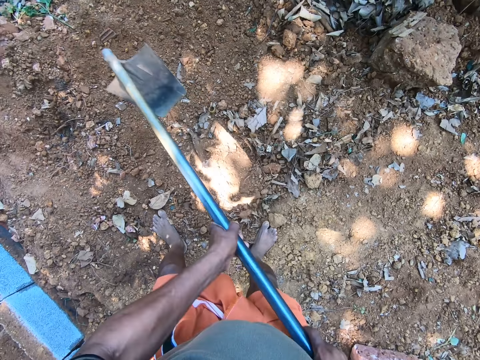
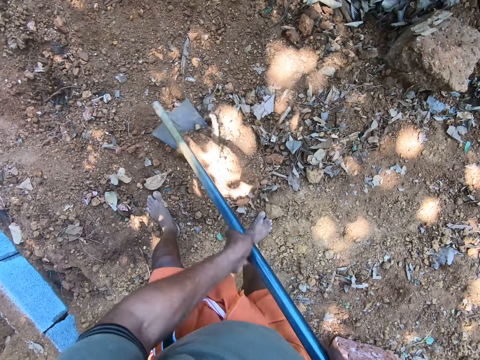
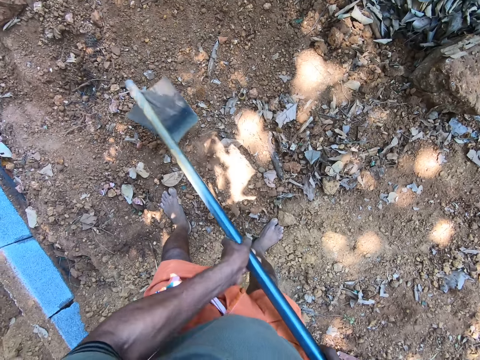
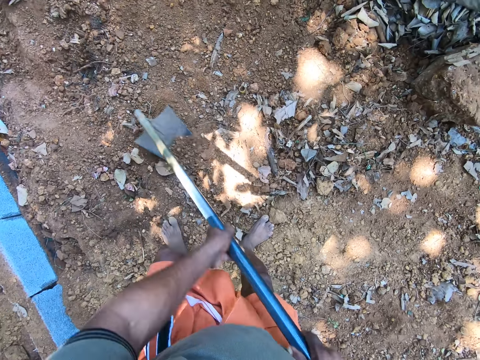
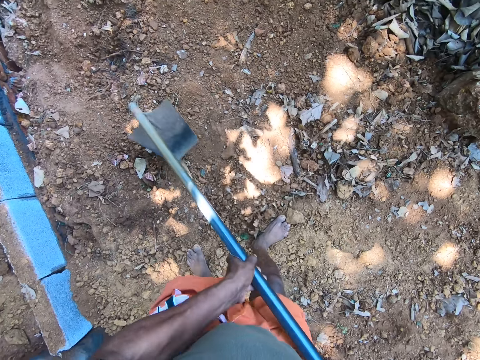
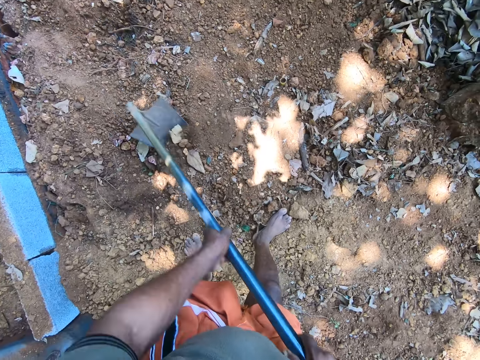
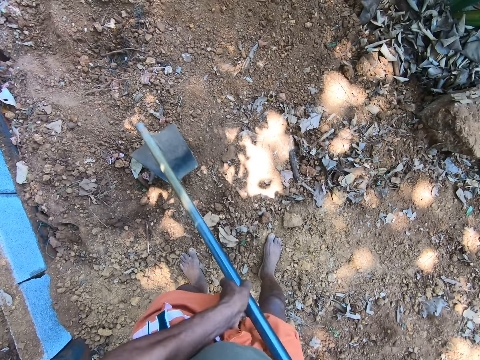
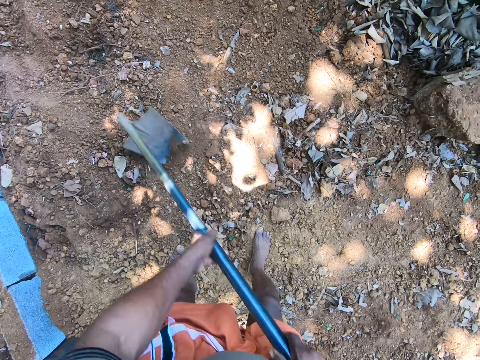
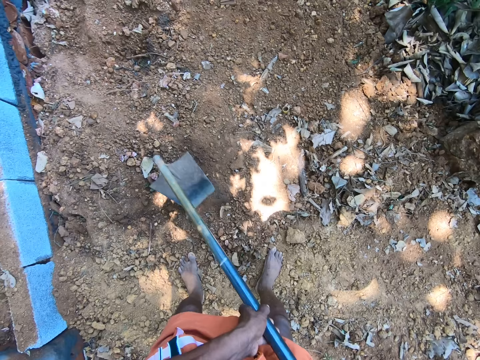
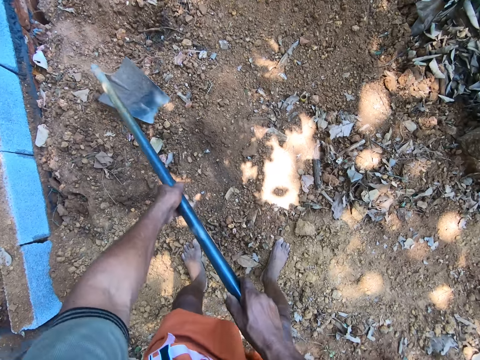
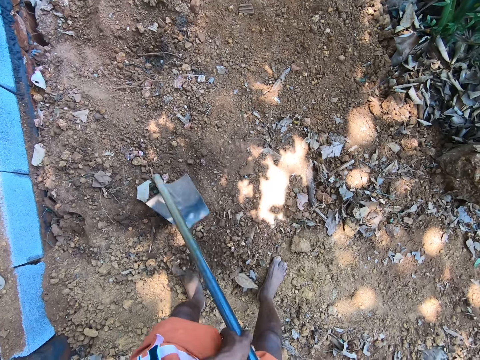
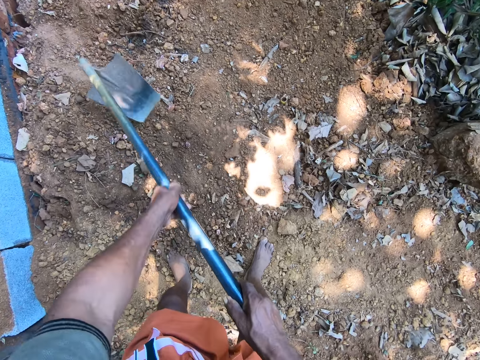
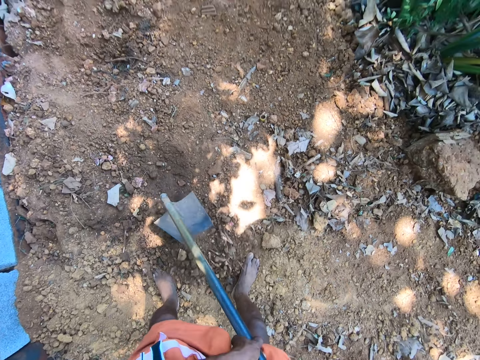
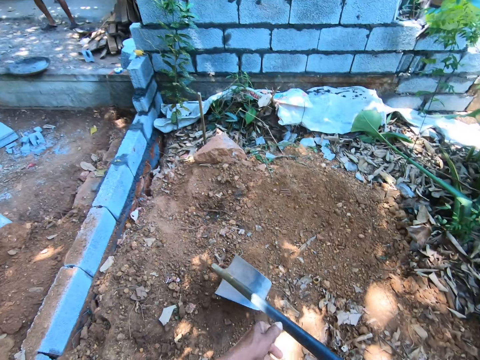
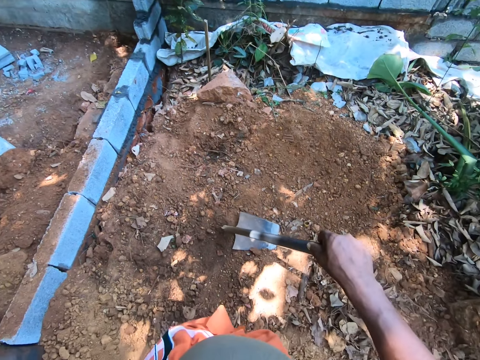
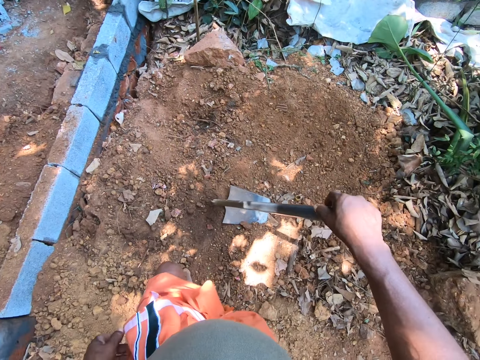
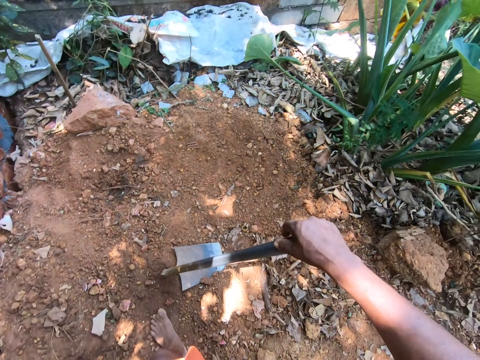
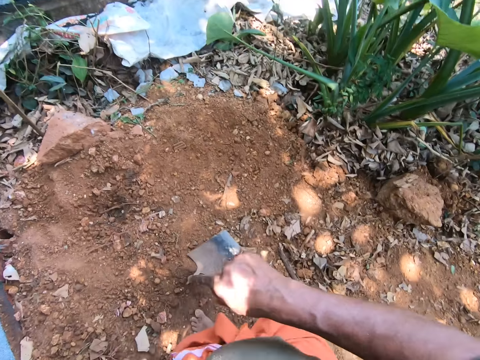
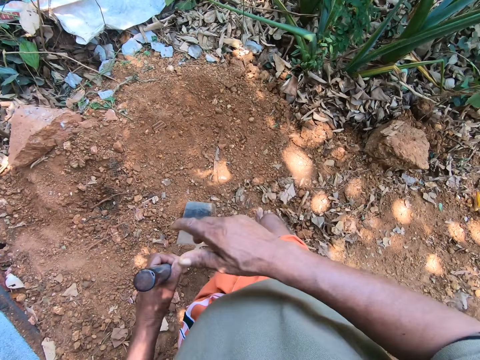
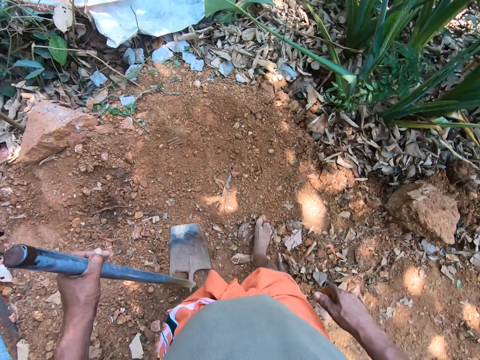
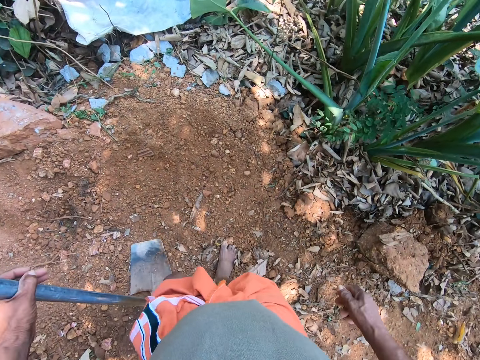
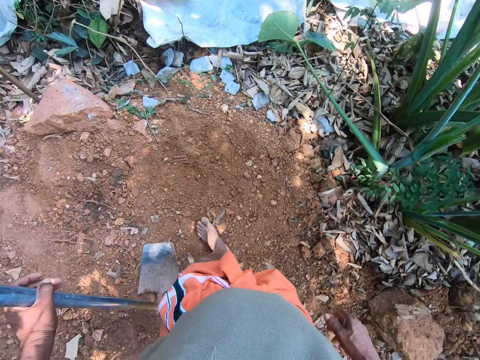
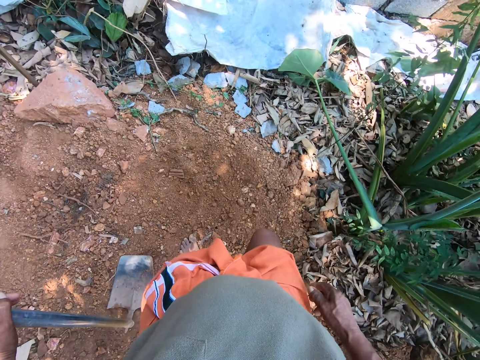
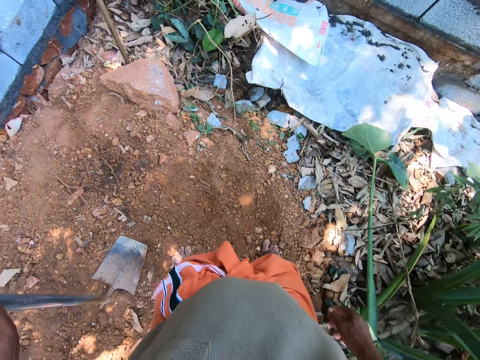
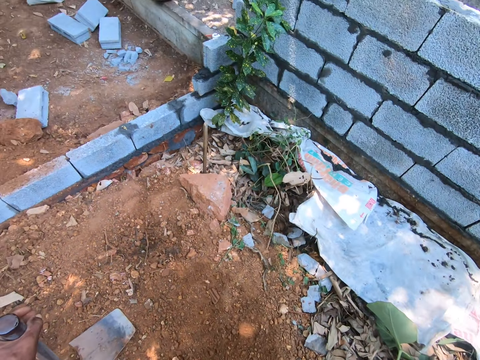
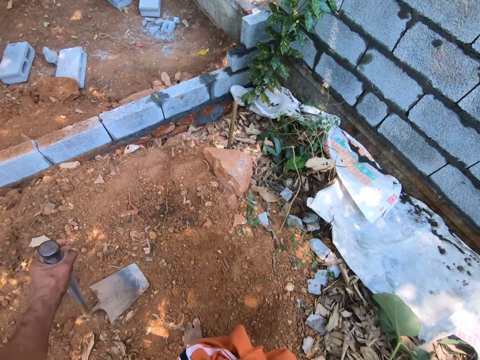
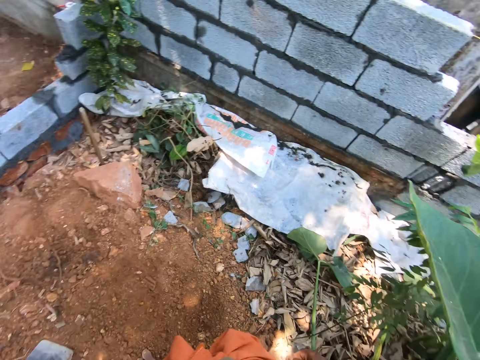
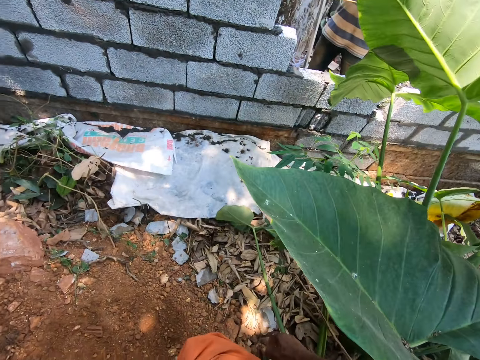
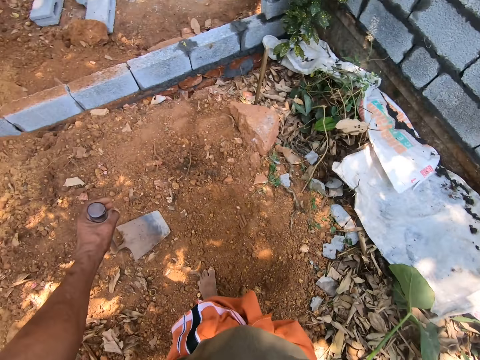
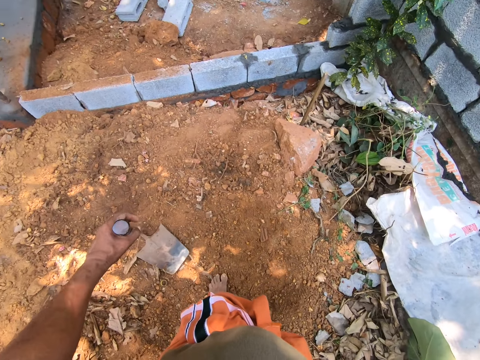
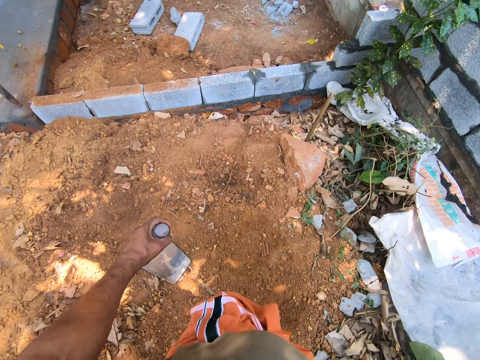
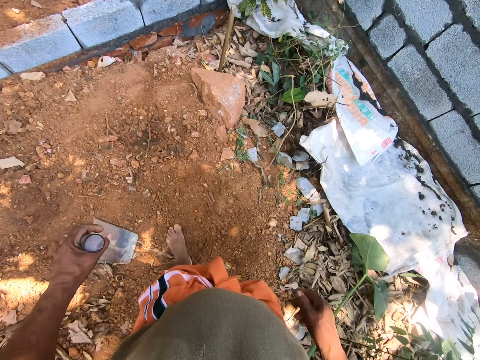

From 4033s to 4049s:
The camera wearer drops the hoe on the ground with his right hand. He holds the hoe with the right hand. He talks with a man.

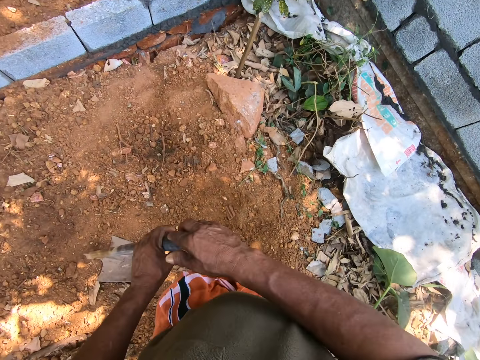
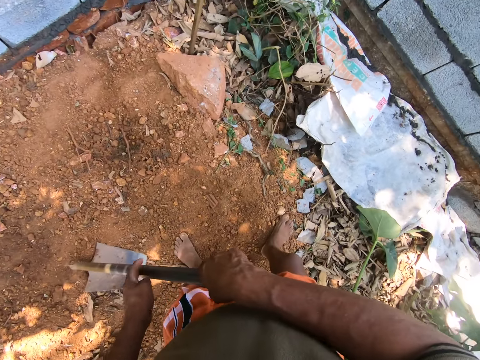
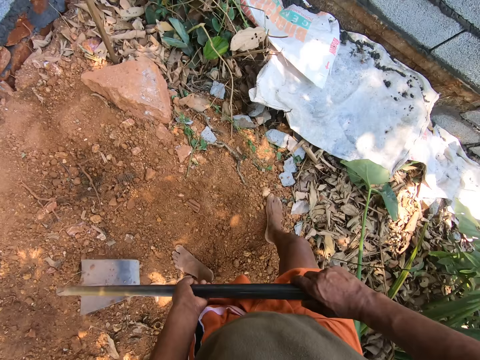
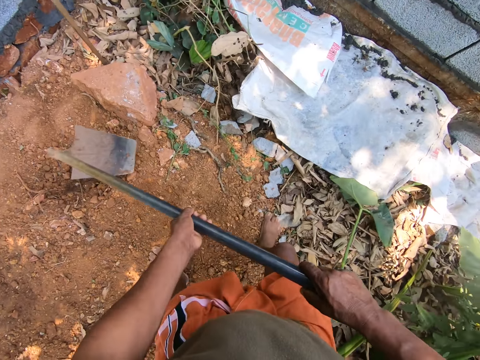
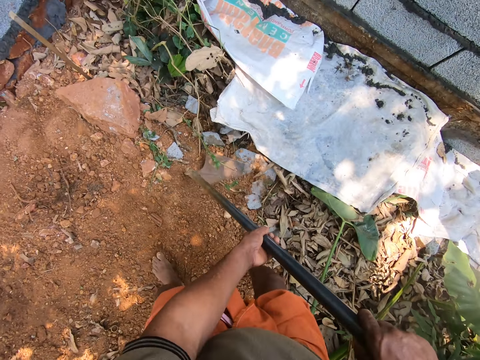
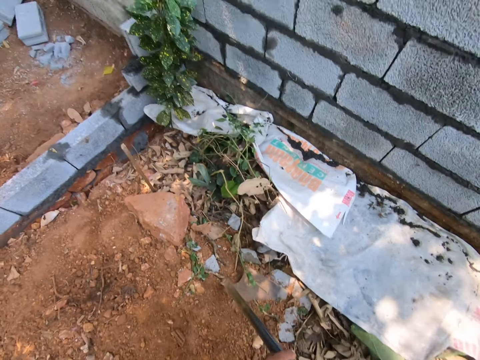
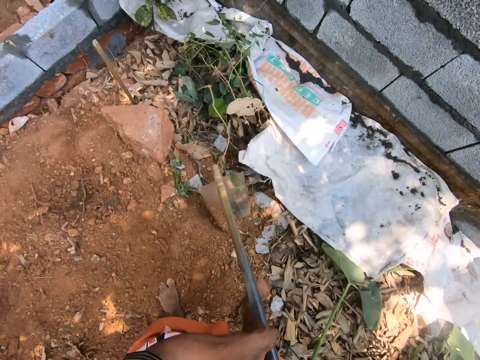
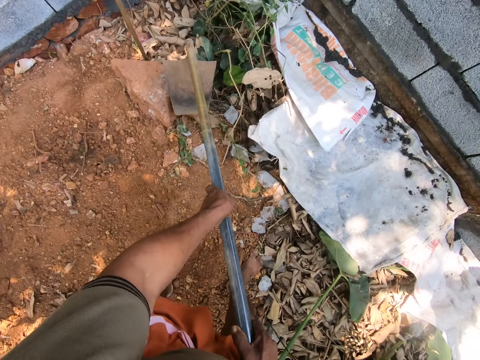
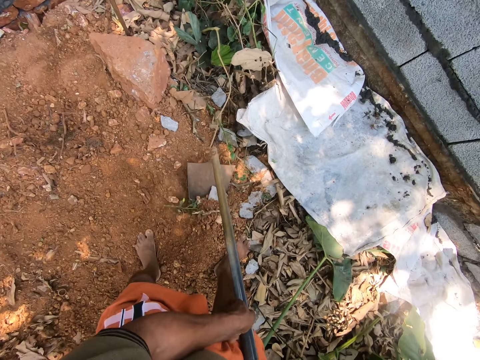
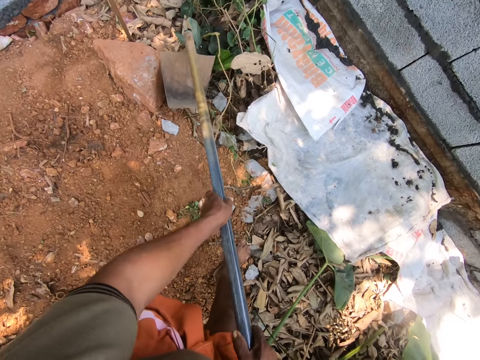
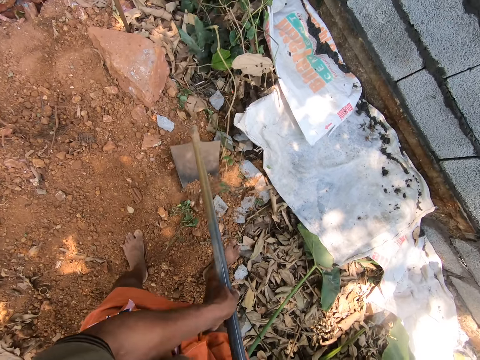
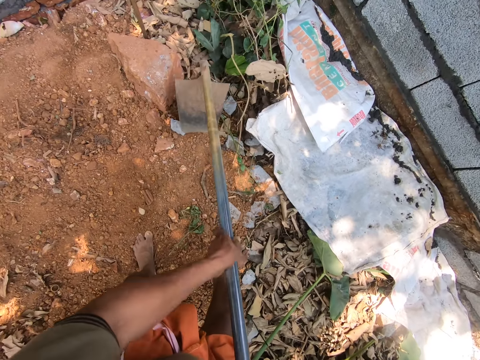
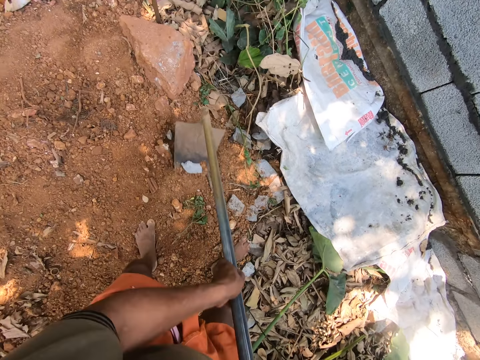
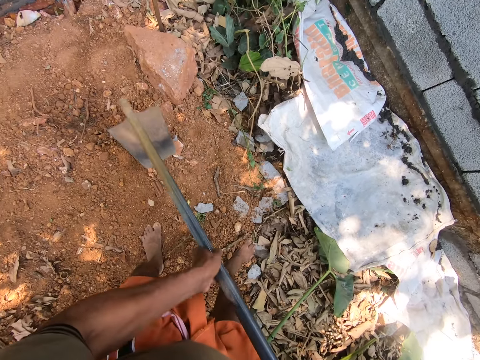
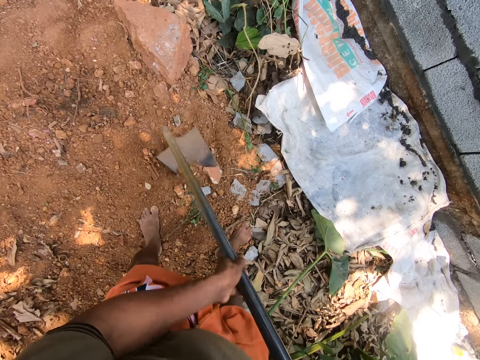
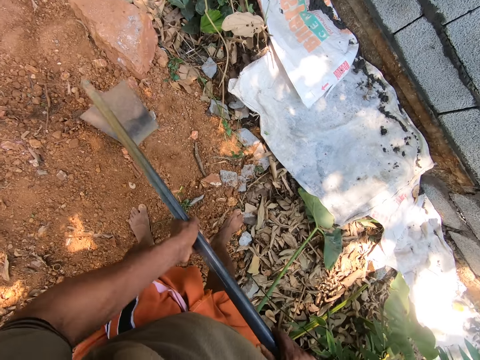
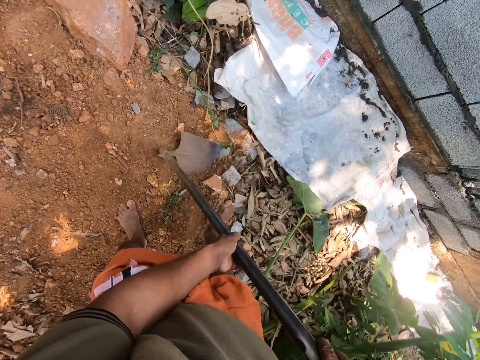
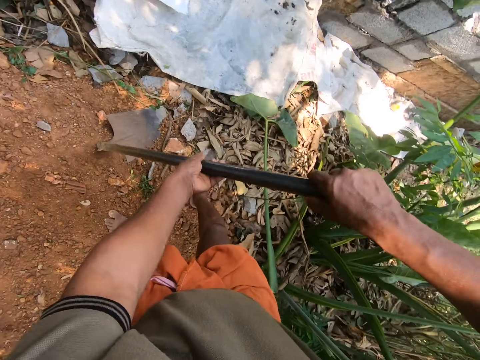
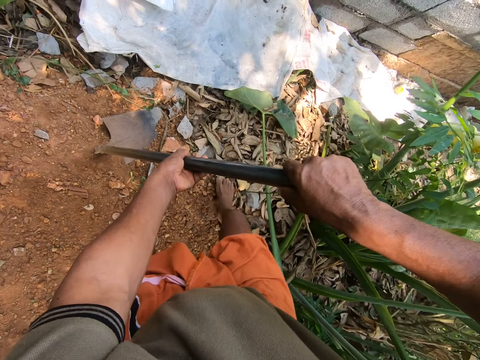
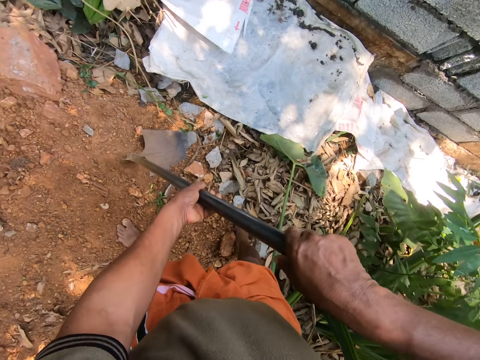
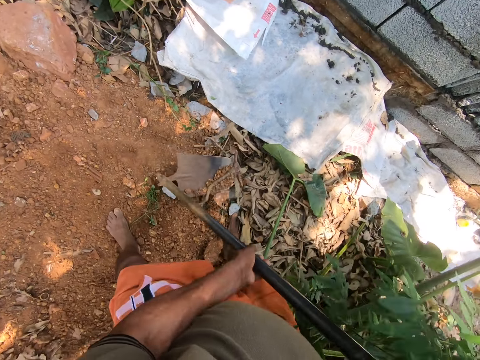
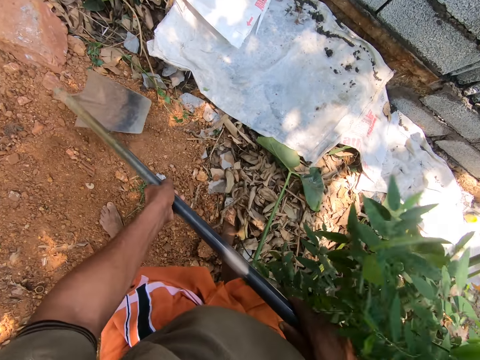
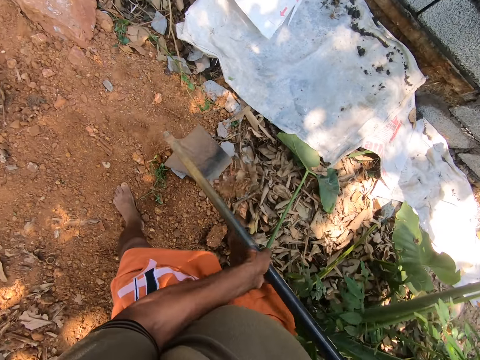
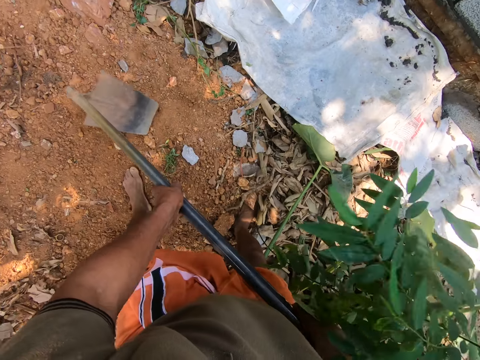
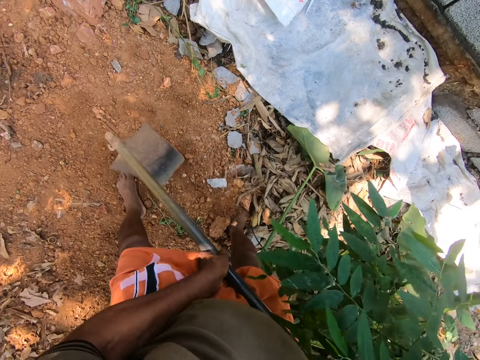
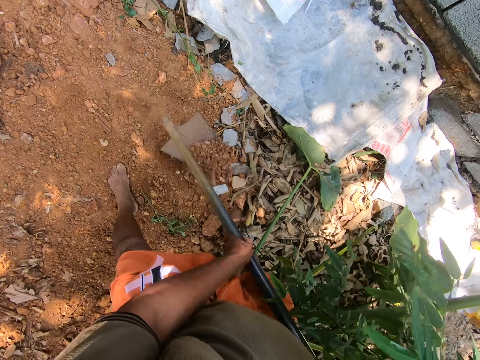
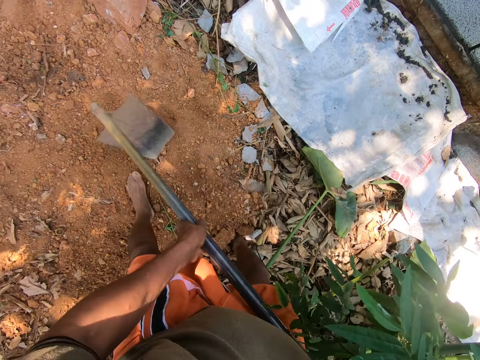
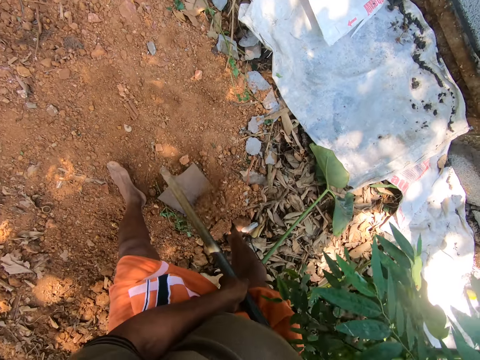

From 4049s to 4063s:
The camera wearer hoes the ground with the hoe in both hands.
